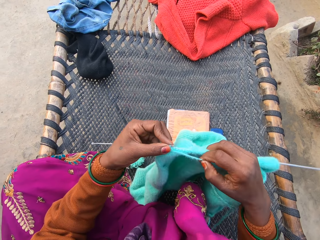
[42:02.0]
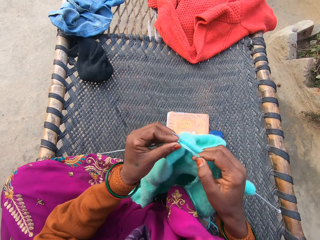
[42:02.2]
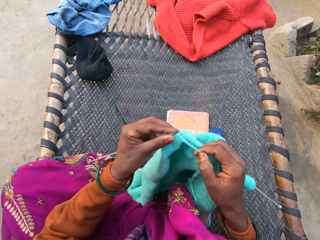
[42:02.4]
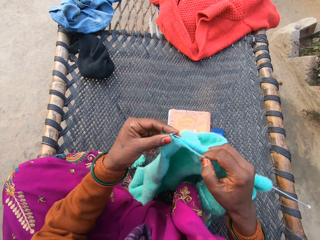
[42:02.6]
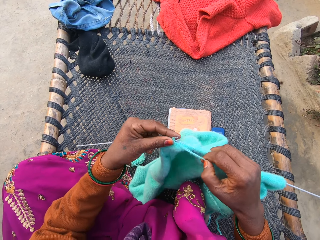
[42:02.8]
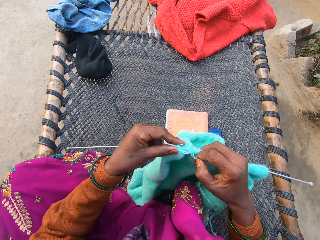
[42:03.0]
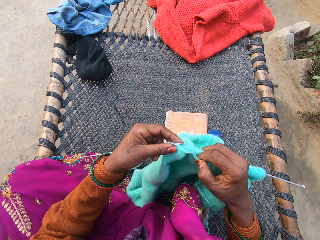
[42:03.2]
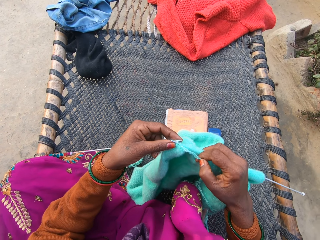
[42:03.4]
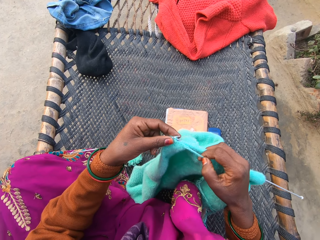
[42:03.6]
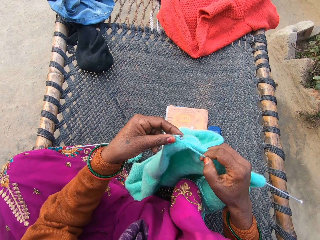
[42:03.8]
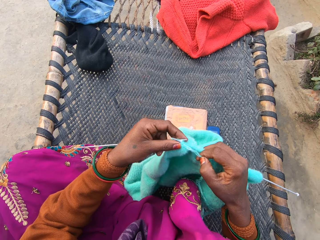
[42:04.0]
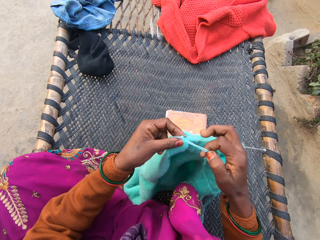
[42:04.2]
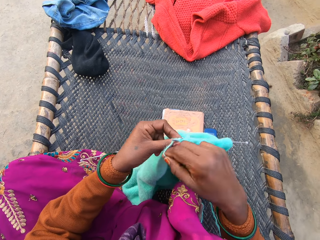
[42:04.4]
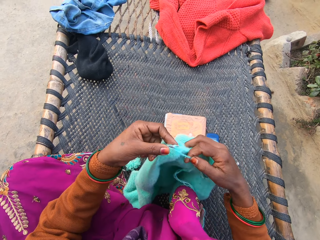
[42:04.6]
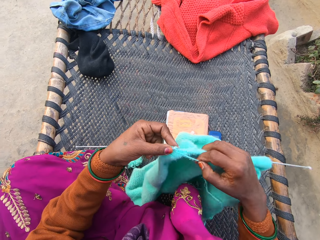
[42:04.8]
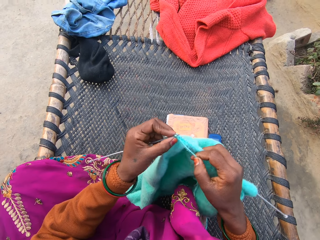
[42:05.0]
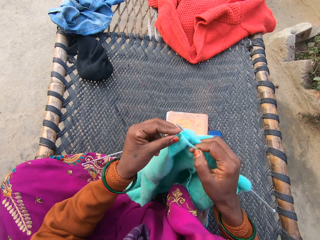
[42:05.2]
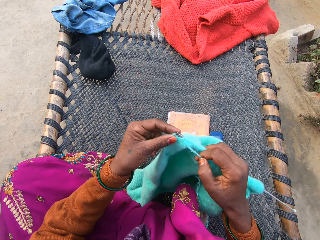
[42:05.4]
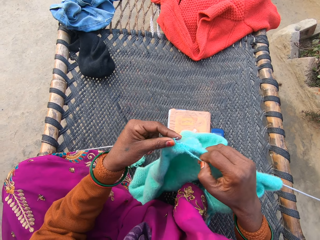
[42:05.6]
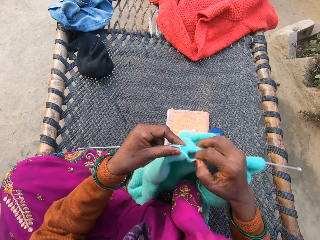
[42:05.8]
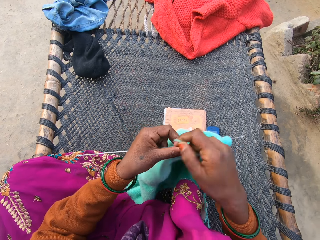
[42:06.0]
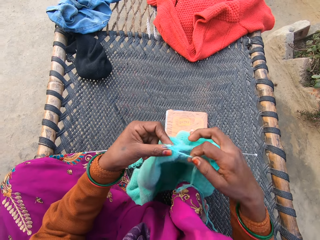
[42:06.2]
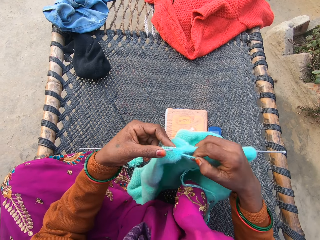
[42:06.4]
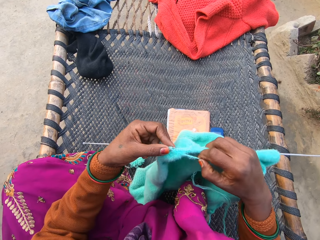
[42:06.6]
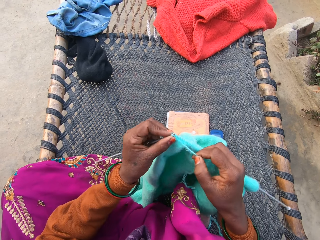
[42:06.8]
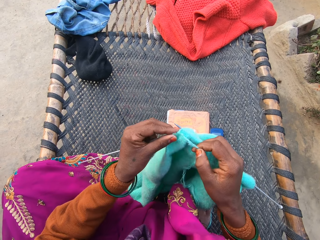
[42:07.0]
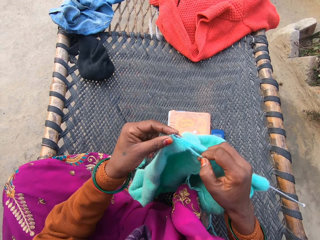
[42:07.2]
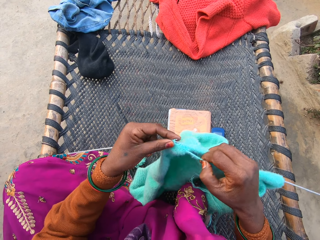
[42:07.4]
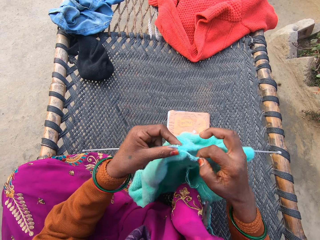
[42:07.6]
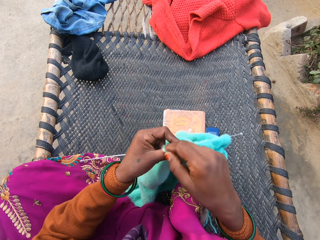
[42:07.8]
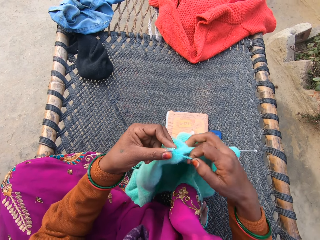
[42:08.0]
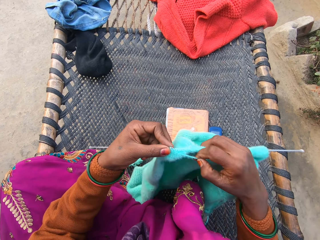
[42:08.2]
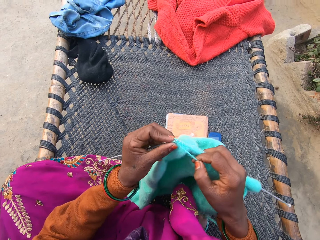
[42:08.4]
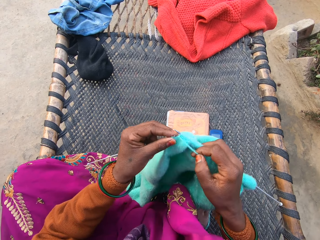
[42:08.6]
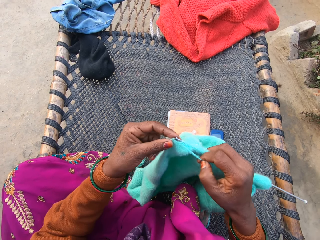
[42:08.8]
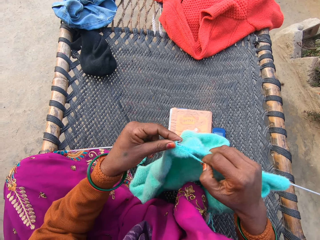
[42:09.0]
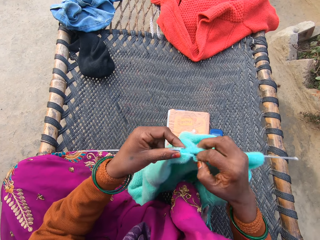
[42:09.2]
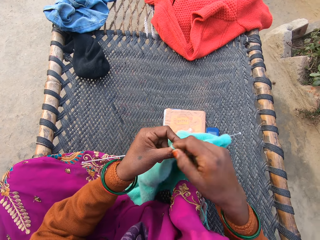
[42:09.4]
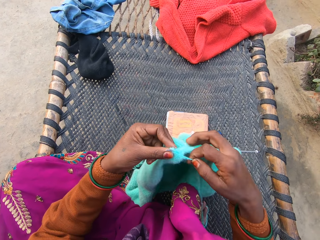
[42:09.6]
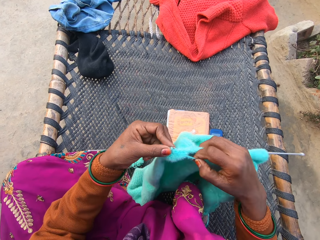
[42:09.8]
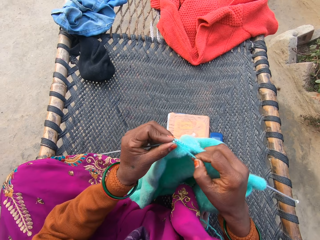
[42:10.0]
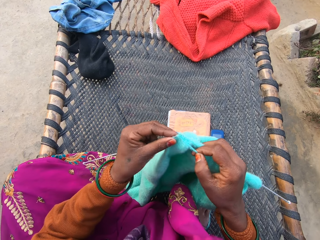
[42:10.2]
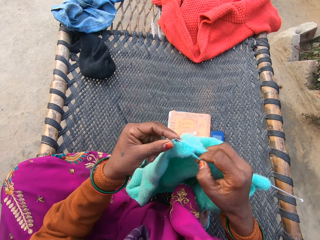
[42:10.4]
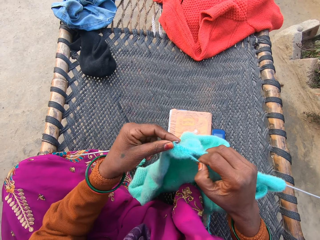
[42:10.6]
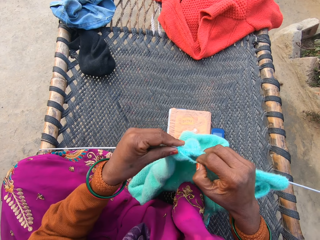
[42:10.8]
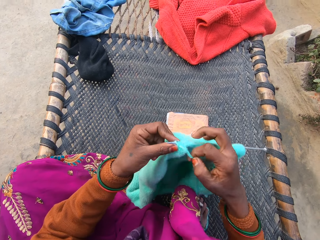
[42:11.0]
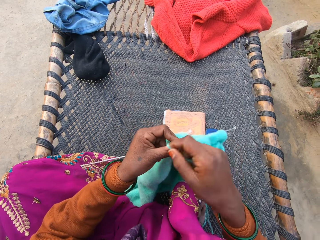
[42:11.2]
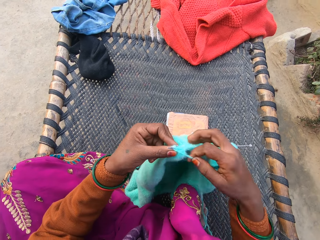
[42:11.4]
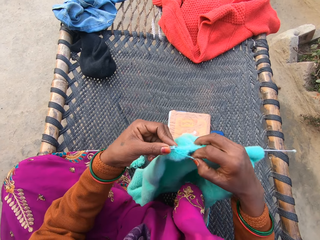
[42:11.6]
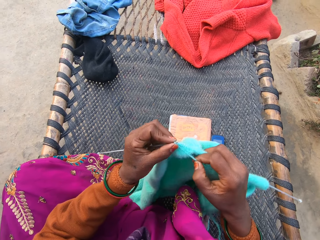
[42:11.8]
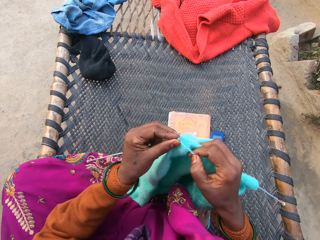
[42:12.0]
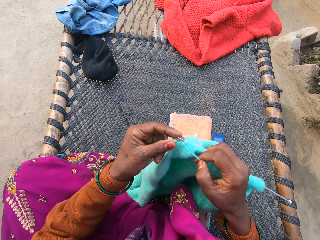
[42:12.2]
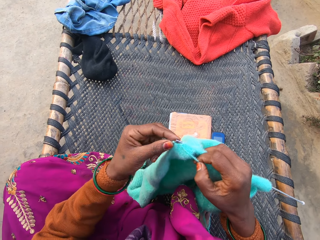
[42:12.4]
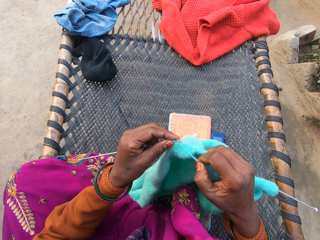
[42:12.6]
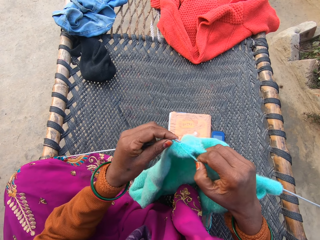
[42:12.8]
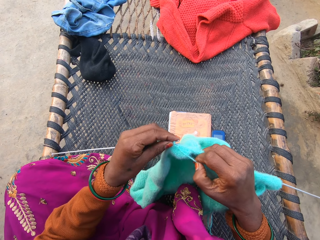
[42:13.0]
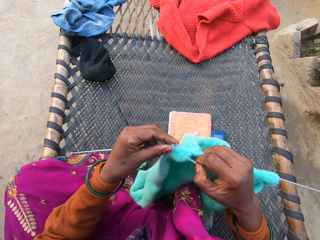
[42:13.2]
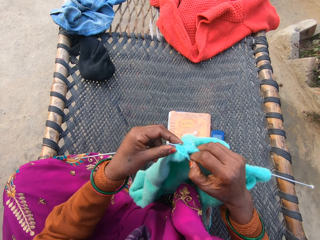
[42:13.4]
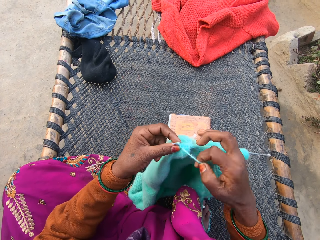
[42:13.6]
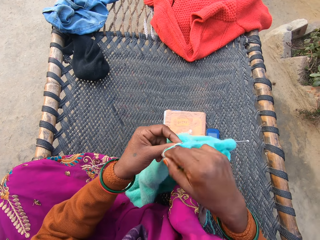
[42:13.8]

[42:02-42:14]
The camera wearer rolls the thread around the crochet. They sew the sweater. They roll the thread around the crochet. They sew the sweater. They roll the thread around the crochet. They sew the sweater. They roll the thread around the crochet. They sew the sweater. They roll the thread around the crochet. They sew the sweater. They roll the thread around the crochet. They sew the sweater.

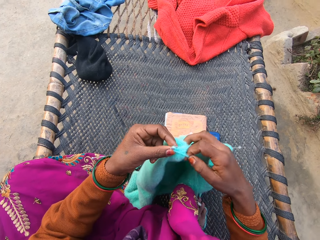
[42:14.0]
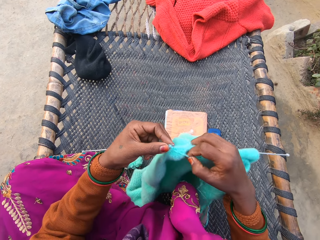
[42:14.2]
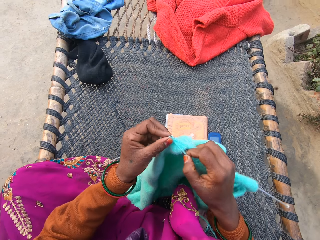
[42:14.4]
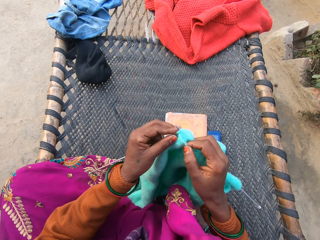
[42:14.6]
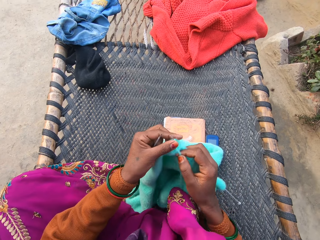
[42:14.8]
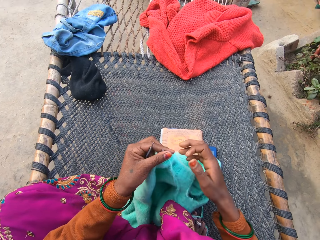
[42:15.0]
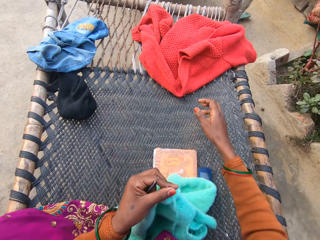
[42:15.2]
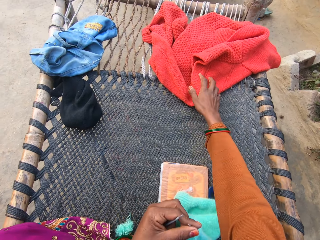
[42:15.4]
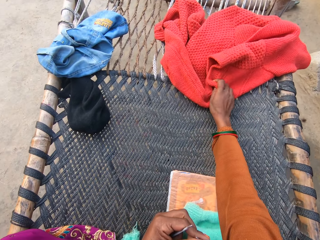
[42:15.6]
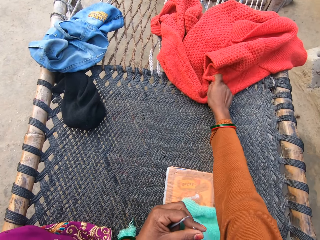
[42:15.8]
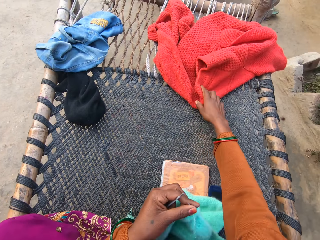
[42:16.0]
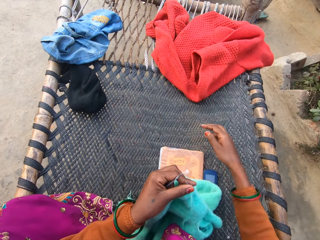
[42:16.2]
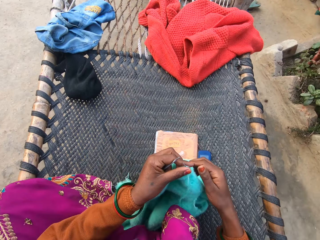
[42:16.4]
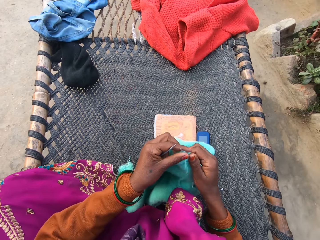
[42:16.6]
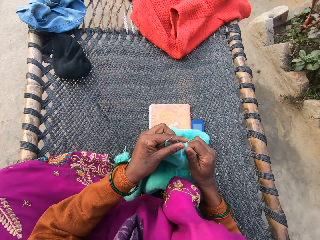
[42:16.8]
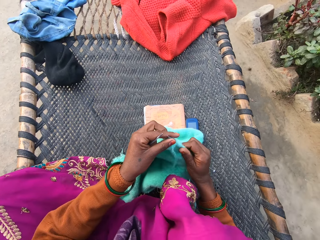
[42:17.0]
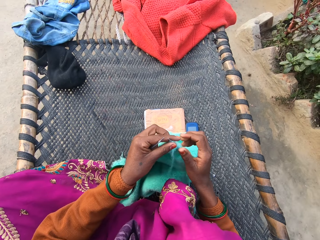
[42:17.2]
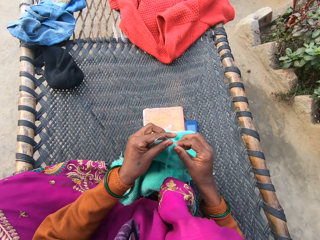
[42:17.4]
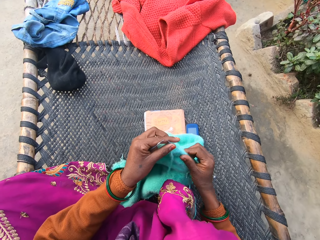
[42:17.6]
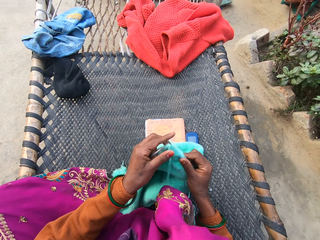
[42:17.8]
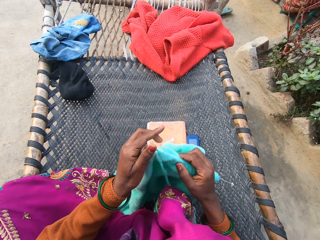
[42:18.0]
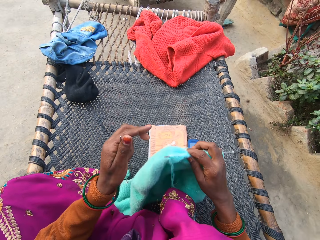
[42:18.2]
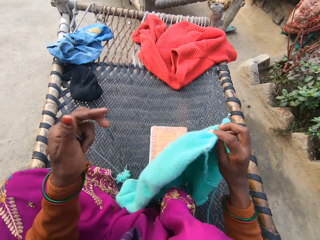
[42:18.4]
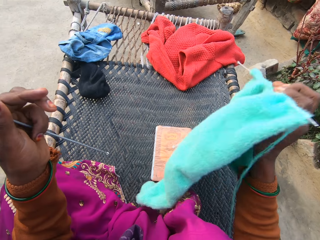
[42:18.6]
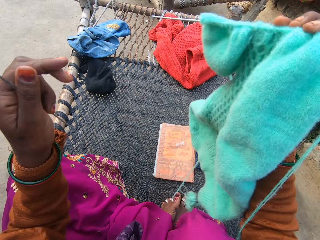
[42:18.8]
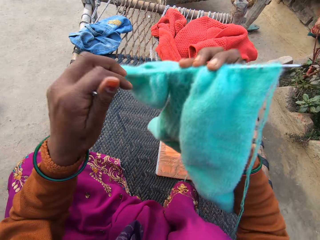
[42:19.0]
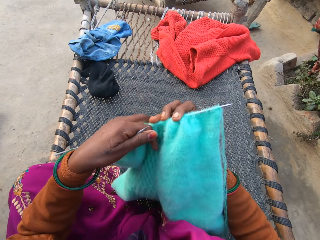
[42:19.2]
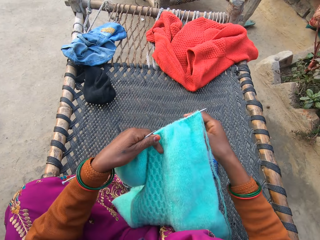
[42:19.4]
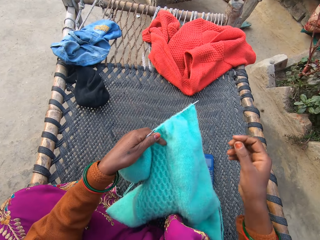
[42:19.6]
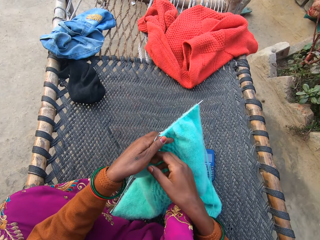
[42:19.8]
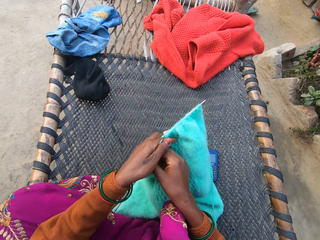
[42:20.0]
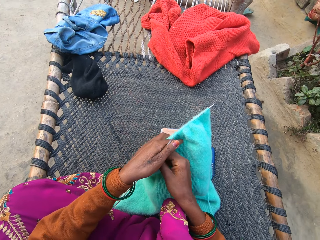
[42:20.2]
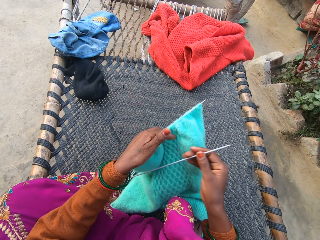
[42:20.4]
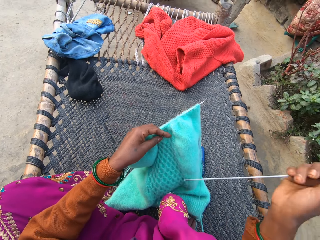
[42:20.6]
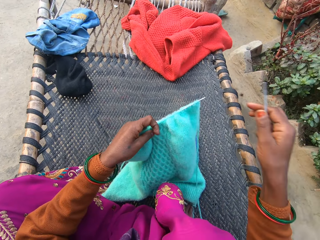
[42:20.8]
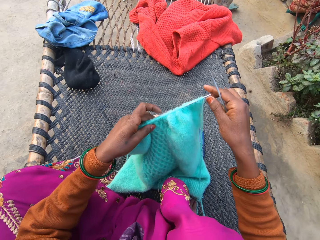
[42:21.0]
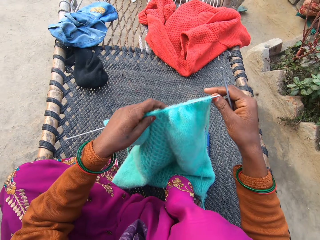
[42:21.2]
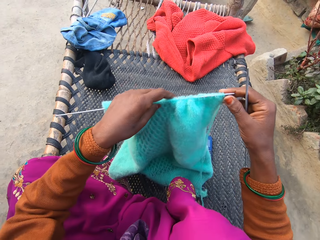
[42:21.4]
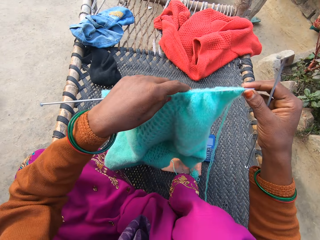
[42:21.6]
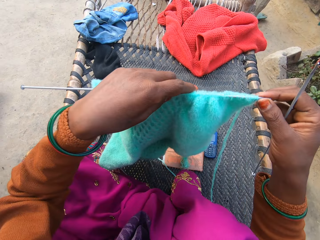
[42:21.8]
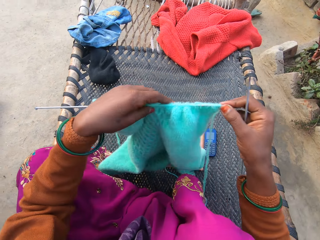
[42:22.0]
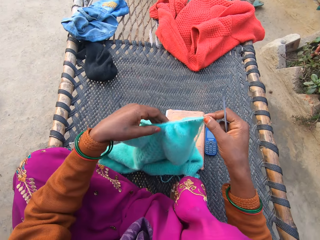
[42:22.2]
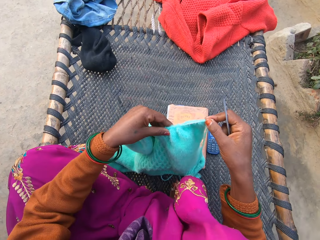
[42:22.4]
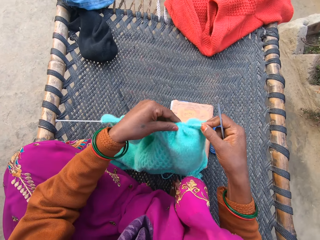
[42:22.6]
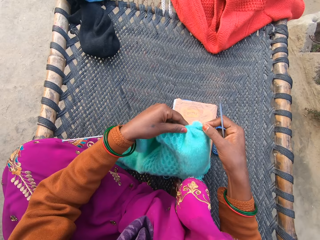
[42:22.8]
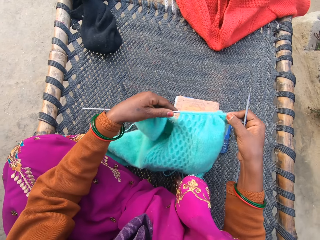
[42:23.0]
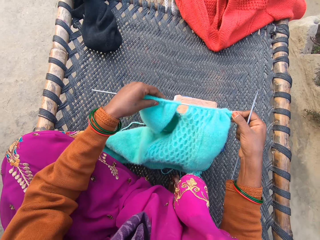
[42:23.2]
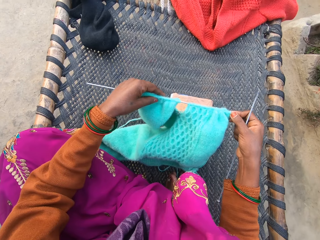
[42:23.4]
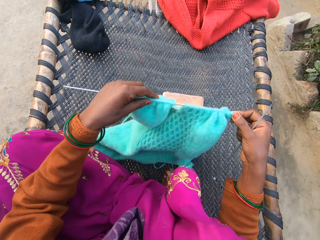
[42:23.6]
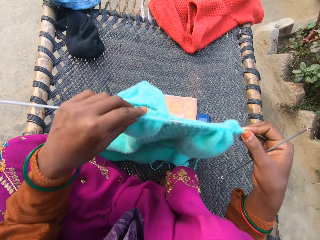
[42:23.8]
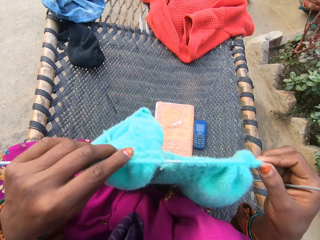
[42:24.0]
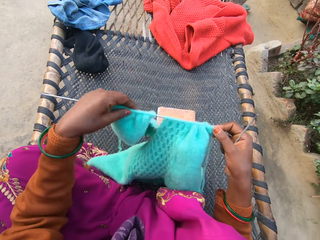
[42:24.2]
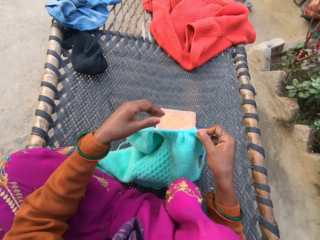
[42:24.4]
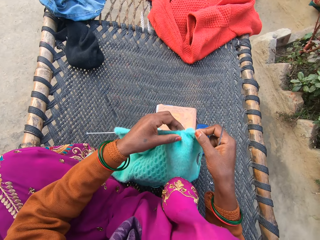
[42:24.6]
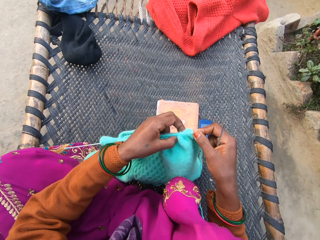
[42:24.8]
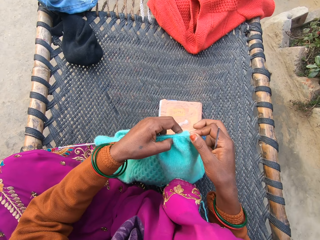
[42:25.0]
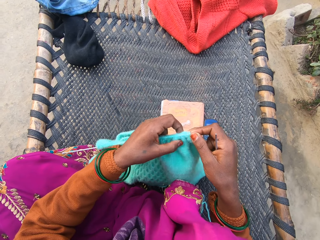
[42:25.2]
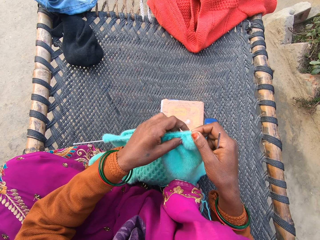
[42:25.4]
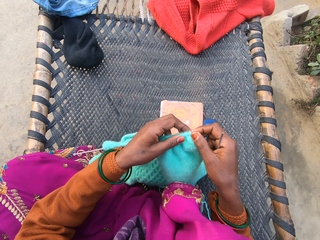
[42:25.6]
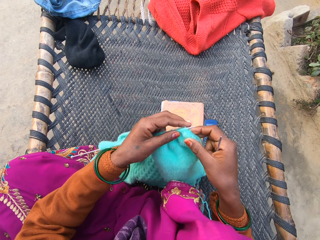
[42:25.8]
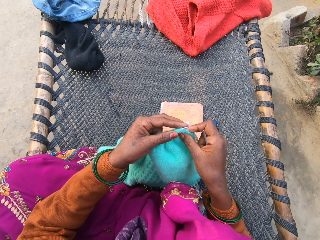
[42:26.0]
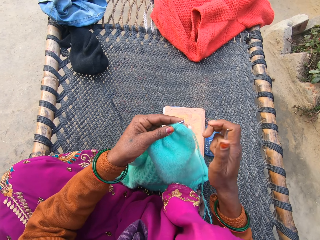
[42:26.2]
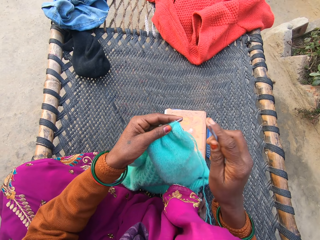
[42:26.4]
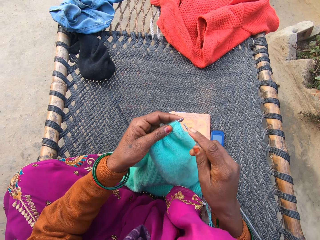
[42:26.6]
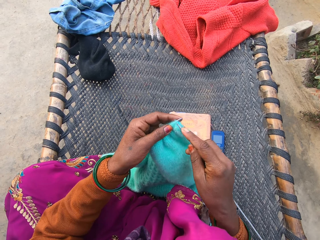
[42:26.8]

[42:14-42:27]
The camera wearer rolls the thread around the crochet. She sews the sweater. She cleans her right hand with another sweater on the cane chair. She touches the sweater. She holds the sweater. She moves the sweater. She flips the first sweater with her right hand. She lifts the sweater. She holds the sweater. She holds the crochet. She holds the sweater. She moves the sweater. She lifts the thread. She holds the sweater.
